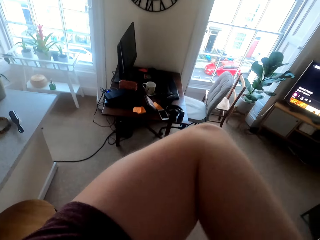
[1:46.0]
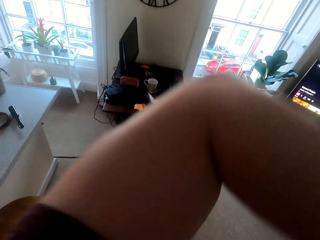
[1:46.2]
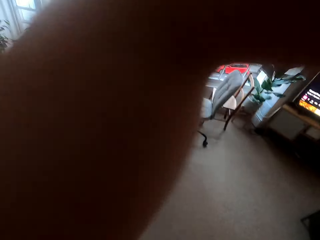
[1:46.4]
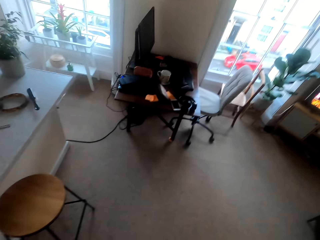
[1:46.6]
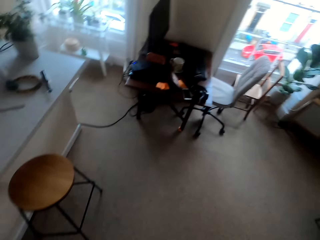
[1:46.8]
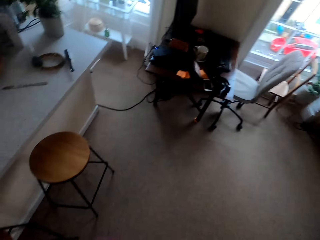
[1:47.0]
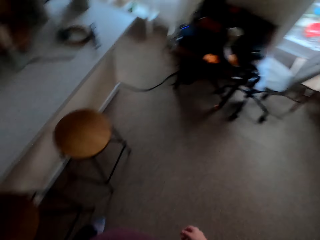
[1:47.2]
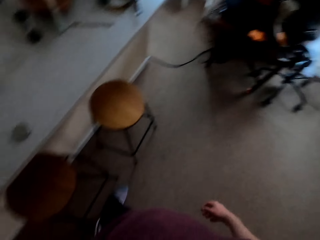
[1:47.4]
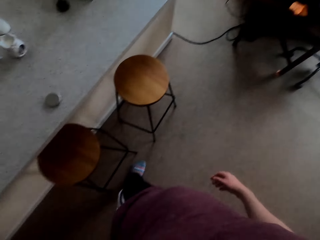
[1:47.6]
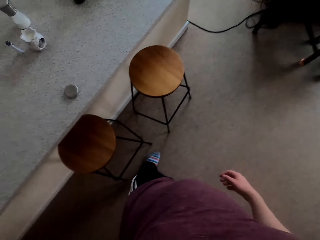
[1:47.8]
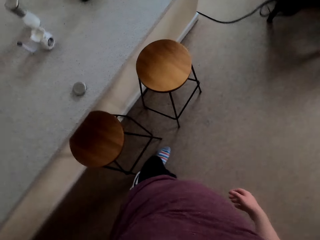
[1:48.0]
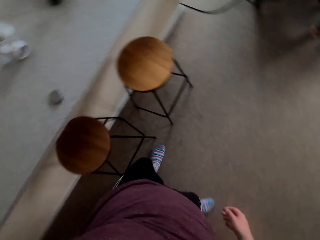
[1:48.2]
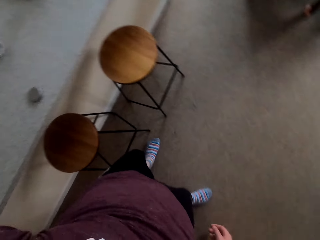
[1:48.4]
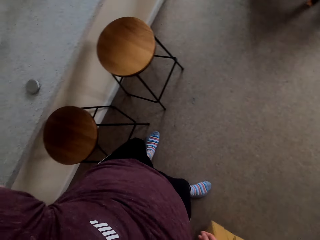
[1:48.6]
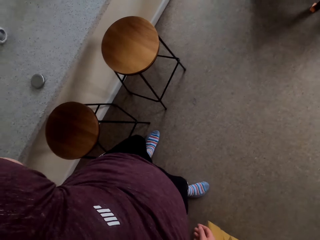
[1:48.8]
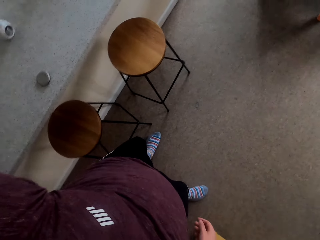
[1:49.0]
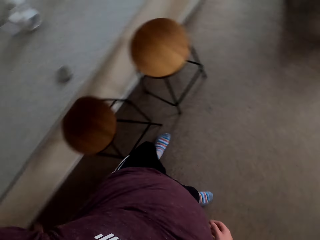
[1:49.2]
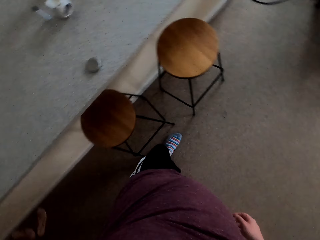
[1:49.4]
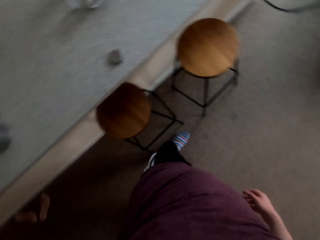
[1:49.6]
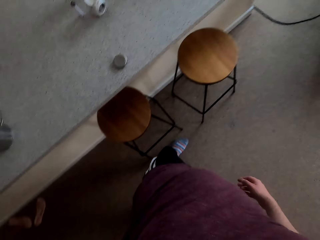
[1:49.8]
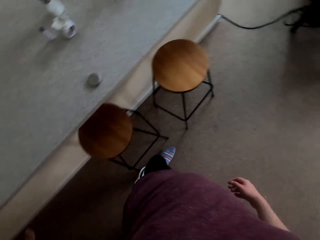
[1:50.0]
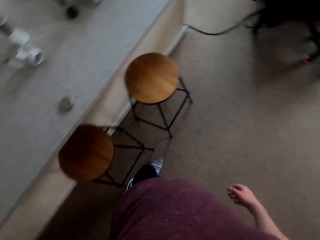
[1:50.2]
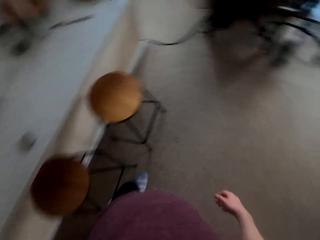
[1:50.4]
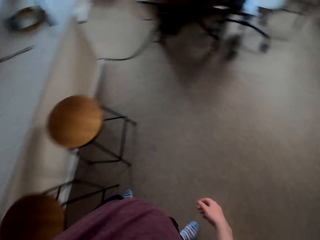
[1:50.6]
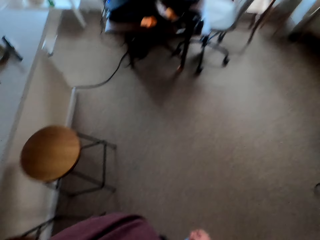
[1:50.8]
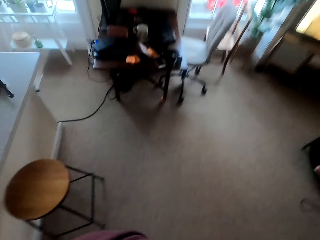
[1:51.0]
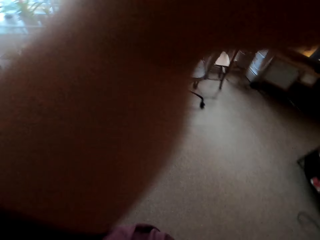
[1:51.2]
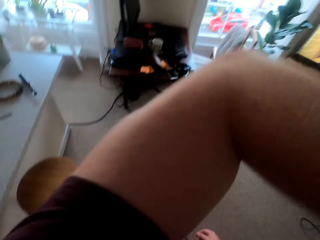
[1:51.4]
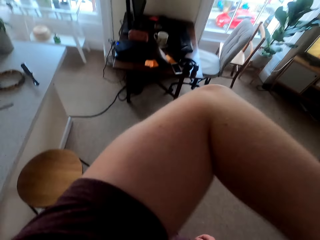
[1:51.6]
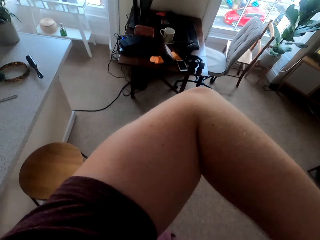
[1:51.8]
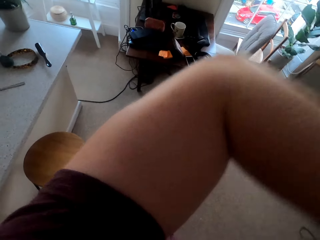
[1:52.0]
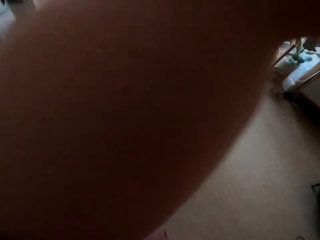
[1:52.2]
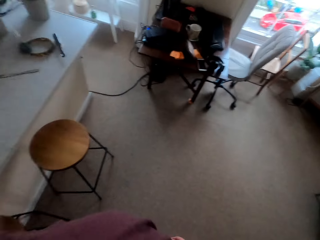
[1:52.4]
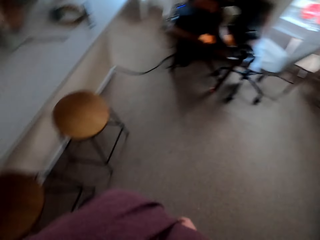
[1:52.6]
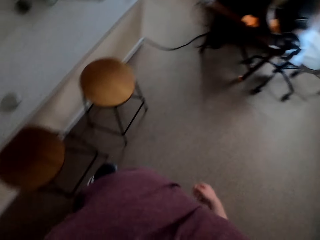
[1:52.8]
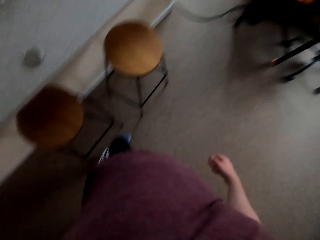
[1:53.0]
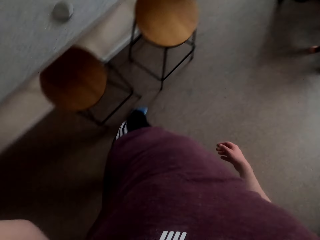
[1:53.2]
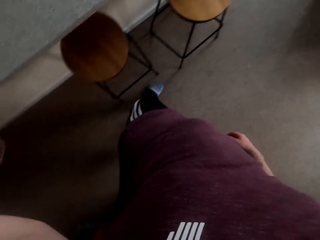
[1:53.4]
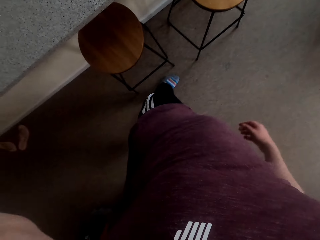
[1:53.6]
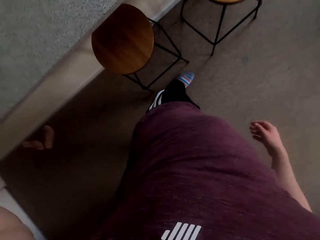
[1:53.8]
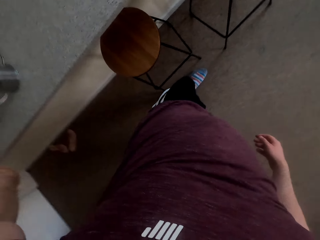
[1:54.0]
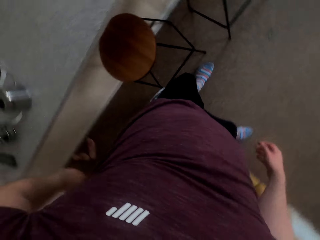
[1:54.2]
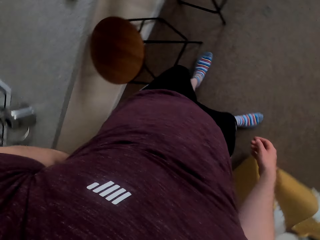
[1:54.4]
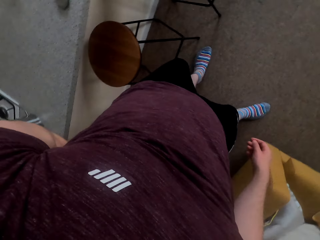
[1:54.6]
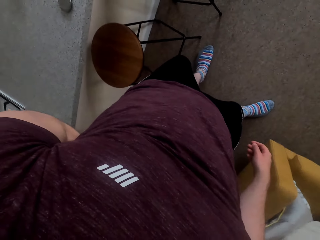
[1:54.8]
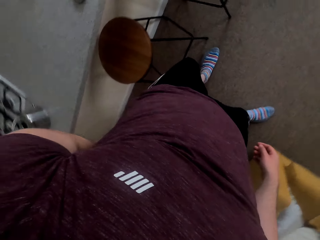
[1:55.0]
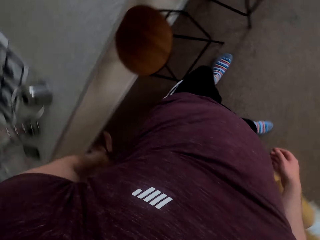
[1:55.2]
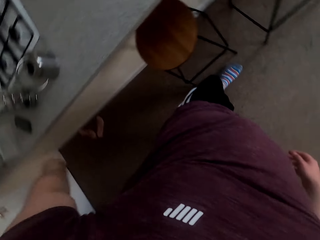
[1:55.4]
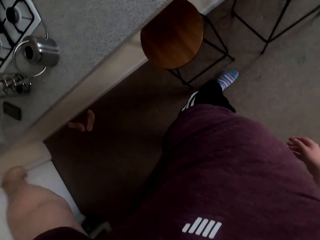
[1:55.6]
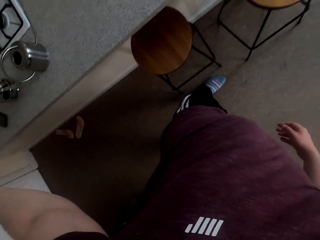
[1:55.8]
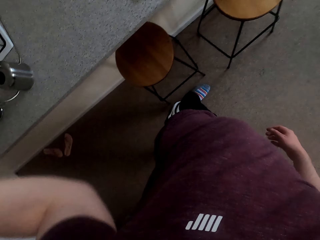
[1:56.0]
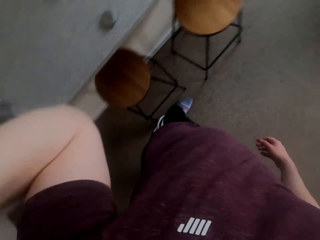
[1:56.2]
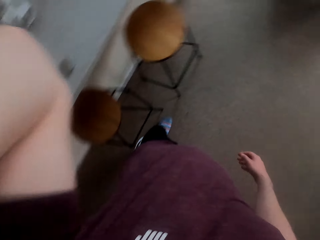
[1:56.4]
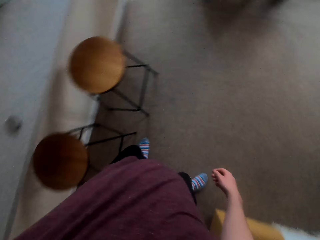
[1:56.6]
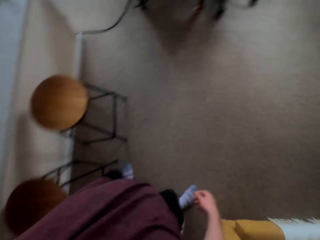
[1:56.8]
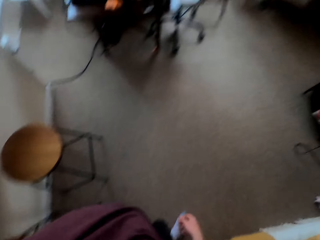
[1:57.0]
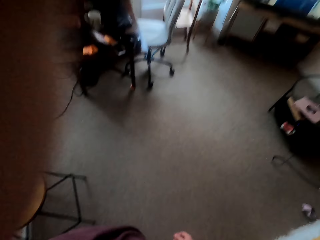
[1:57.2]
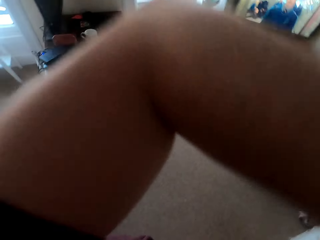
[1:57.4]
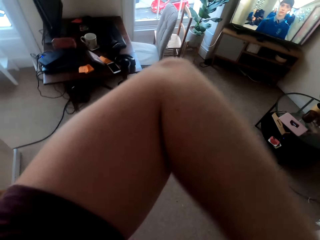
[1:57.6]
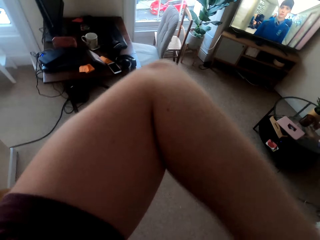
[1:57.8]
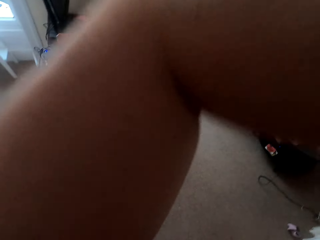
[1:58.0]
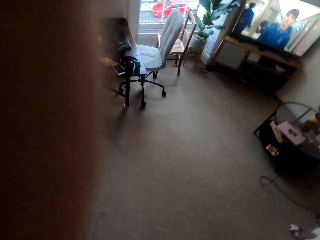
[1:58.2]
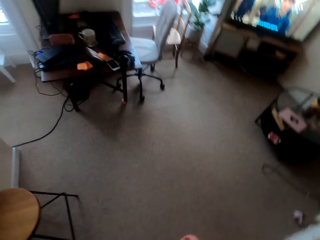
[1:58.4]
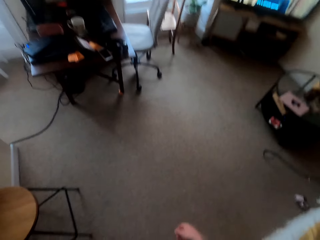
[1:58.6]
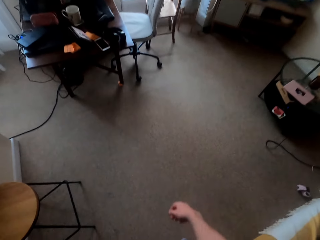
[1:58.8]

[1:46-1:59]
The camera wearer looks around. He waves his hands.

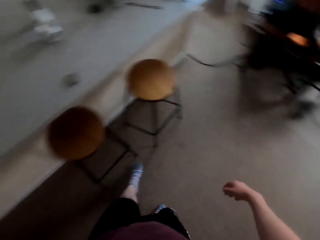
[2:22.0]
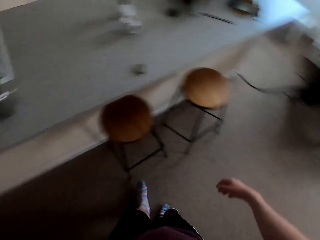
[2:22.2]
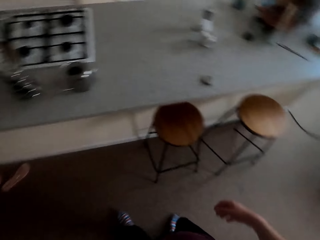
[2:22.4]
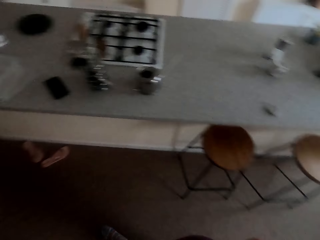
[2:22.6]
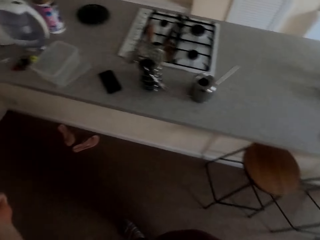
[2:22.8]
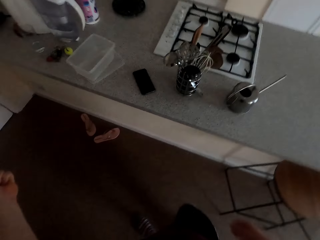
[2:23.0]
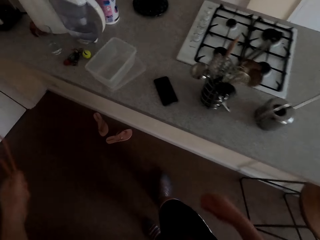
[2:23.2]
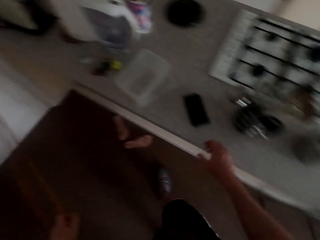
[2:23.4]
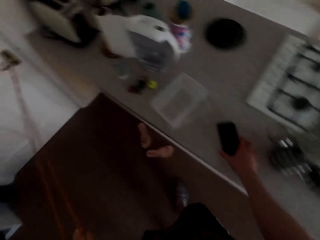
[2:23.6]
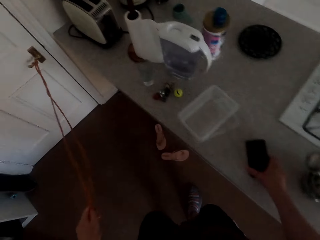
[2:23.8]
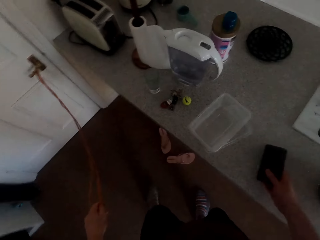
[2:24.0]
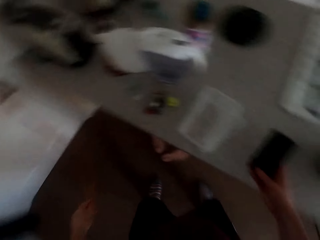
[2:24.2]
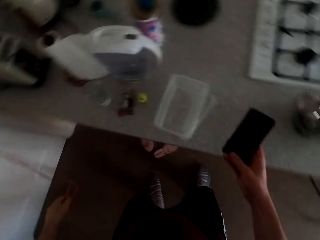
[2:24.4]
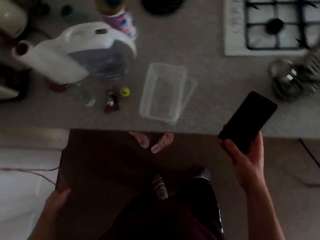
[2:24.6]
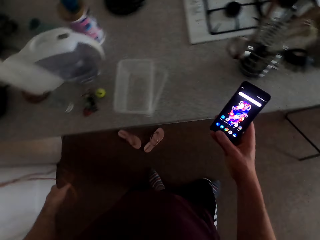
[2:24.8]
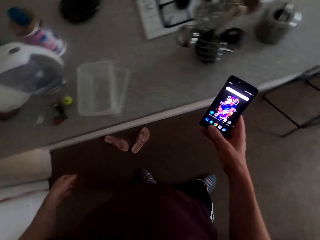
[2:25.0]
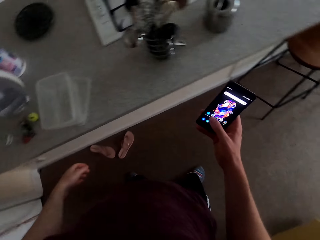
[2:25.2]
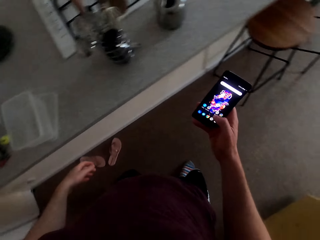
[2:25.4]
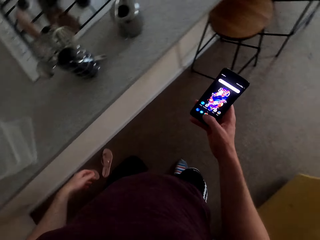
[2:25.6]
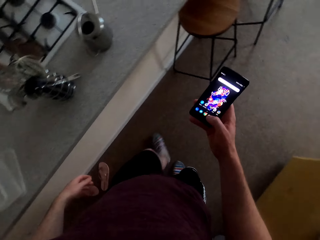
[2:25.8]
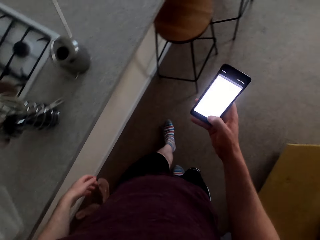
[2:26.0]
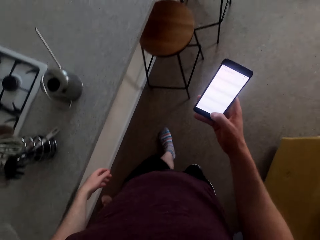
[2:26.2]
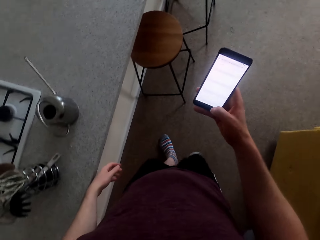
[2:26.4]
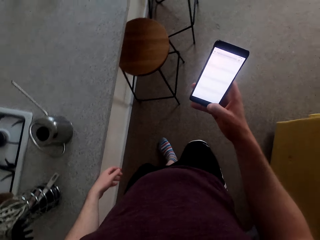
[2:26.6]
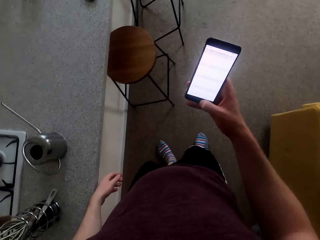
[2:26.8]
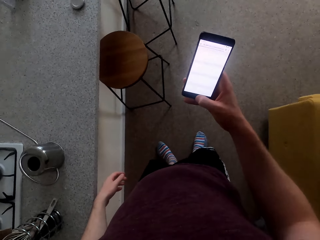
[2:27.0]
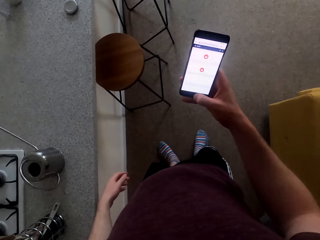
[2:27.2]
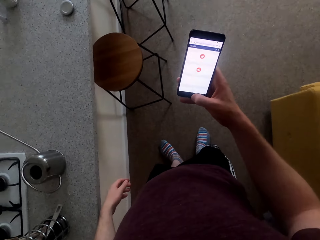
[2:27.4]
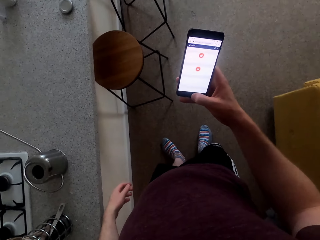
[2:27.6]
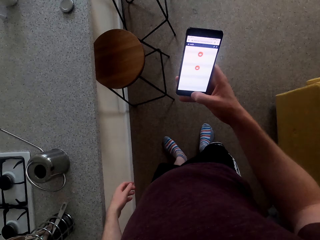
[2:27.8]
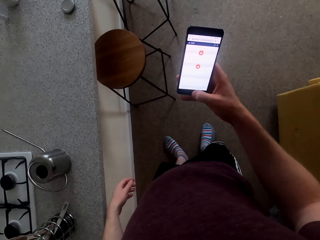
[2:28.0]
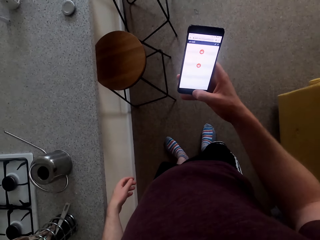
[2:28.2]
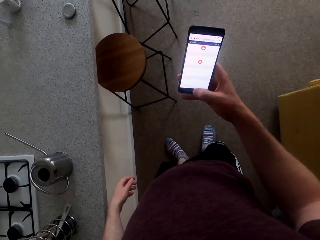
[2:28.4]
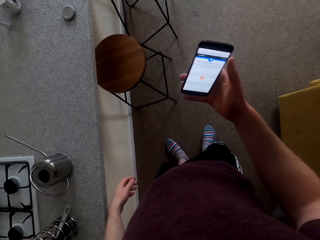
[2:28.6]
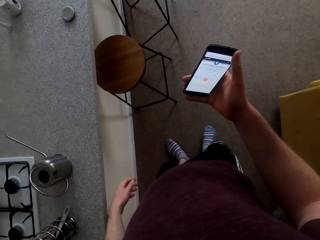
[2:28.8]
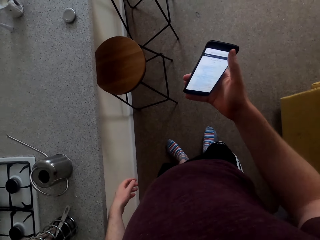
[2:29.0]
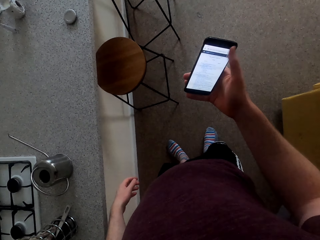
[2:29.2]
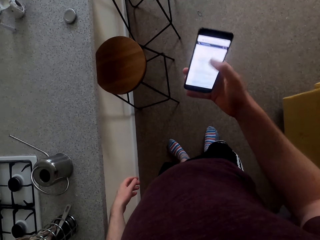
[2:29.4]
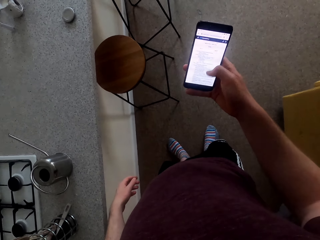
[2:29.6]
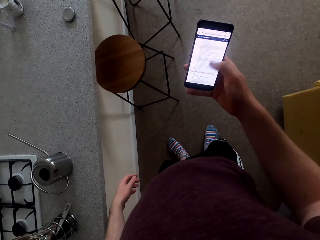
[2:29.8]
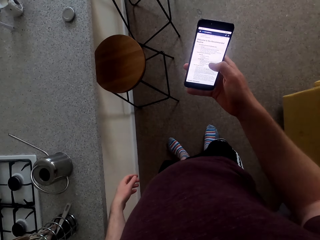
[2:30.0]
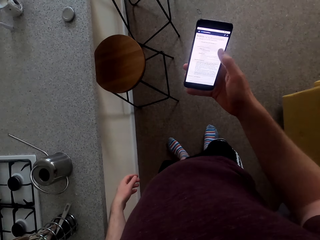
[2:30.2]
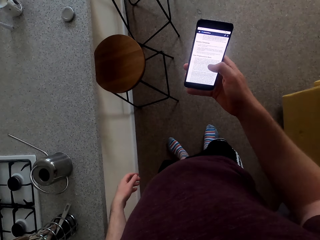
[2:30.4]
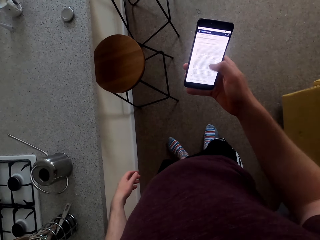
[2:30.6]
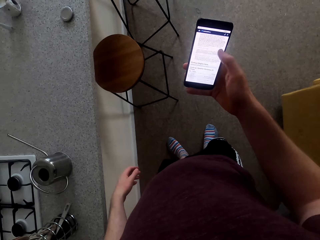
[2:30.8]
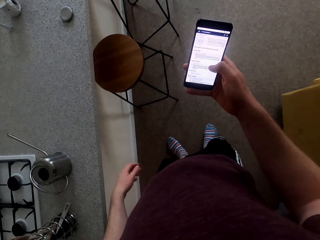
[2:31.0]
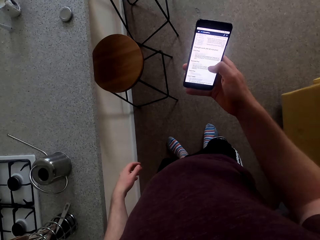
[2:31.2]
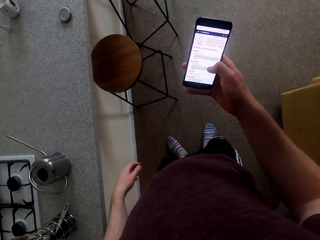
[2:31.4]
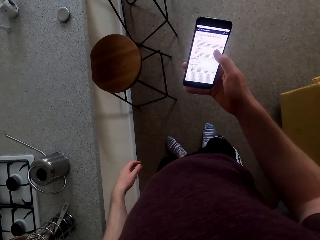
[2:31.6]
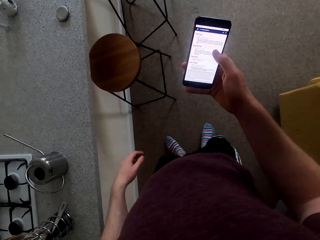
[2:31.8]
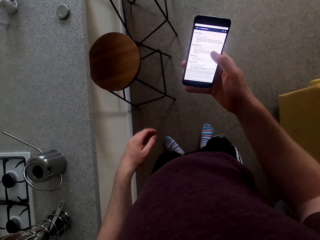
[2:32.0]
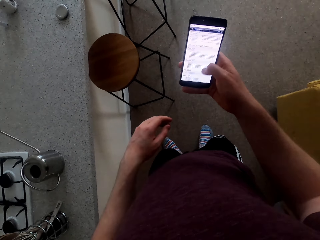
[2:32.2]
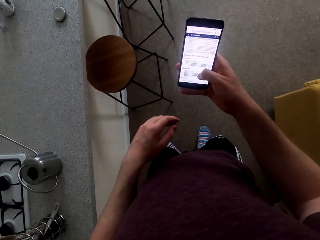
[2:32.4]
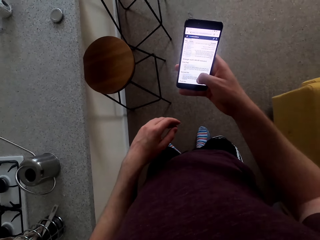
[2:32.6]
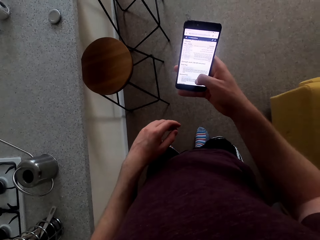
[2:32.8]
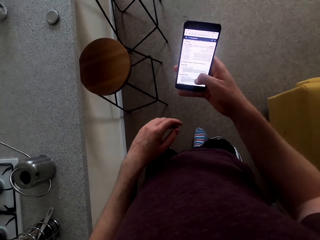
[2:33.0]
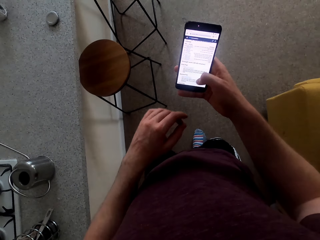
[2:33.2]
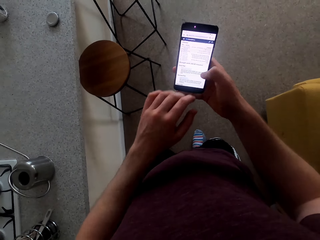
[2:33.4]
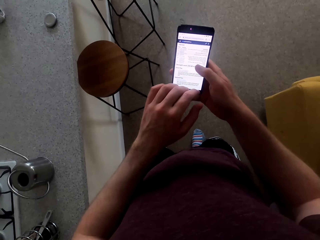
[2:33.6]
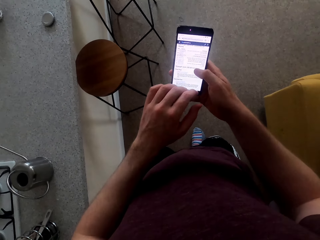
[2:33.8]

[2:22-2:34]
The camera wearer picks up his phone. He browses on his phone.
